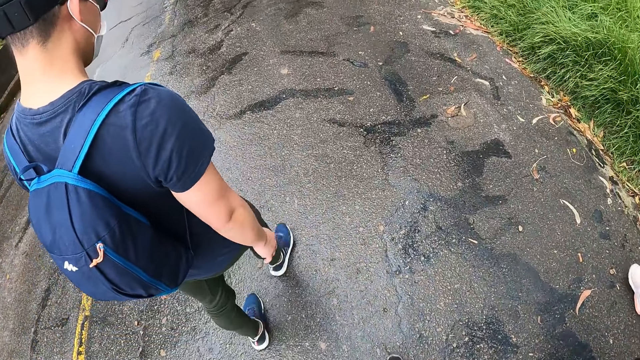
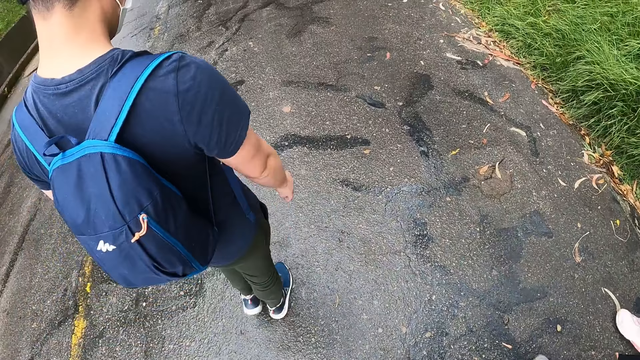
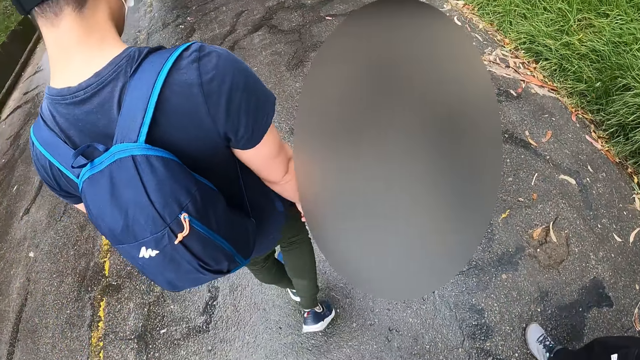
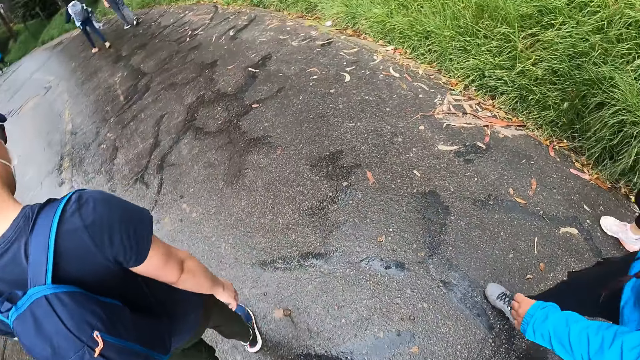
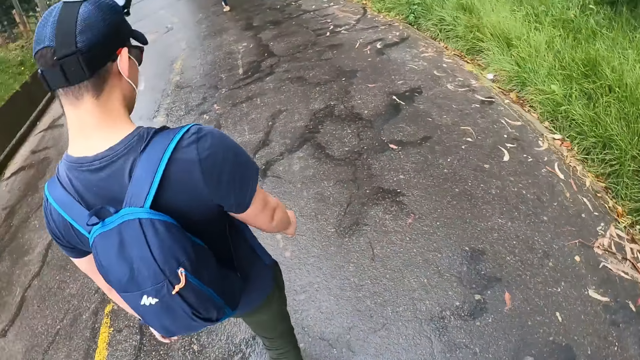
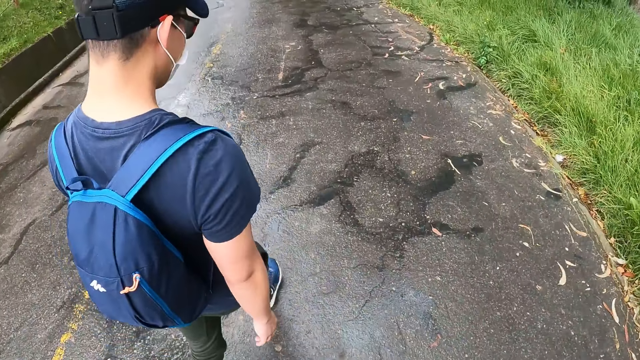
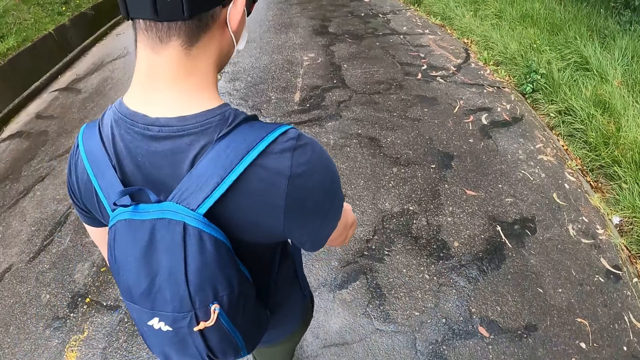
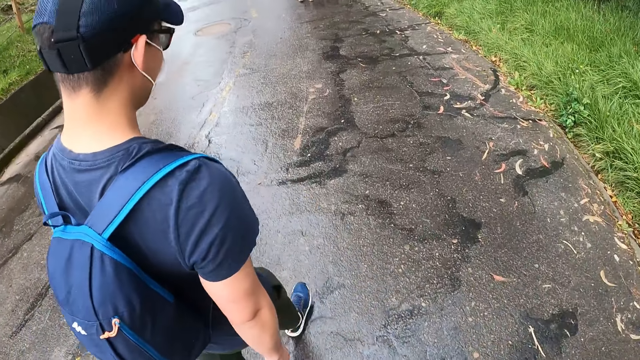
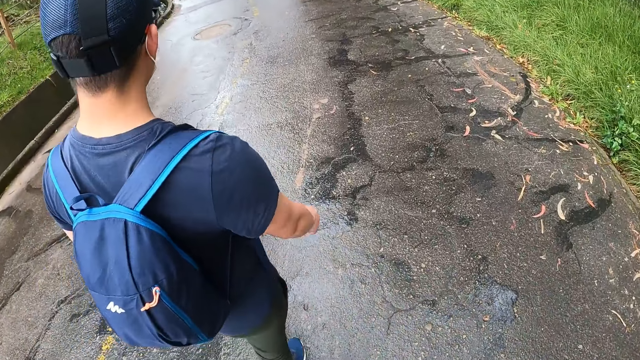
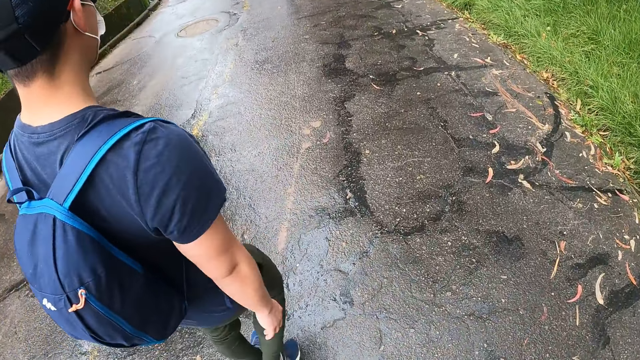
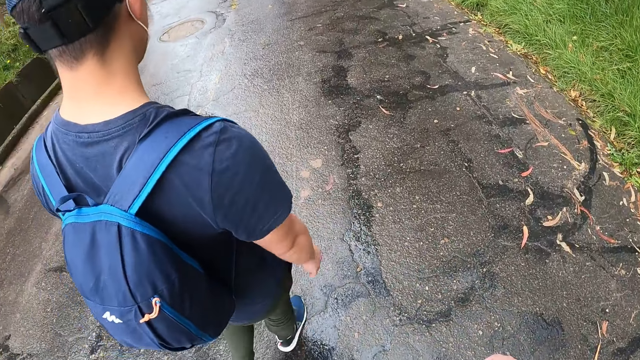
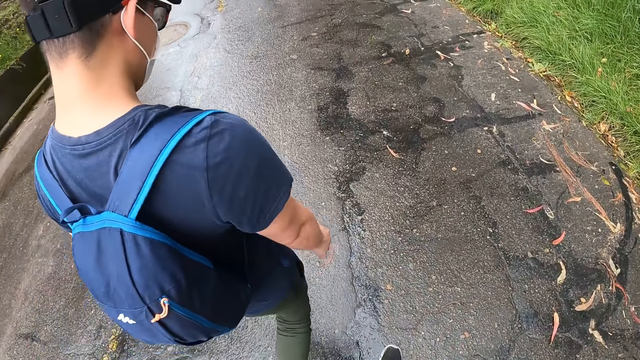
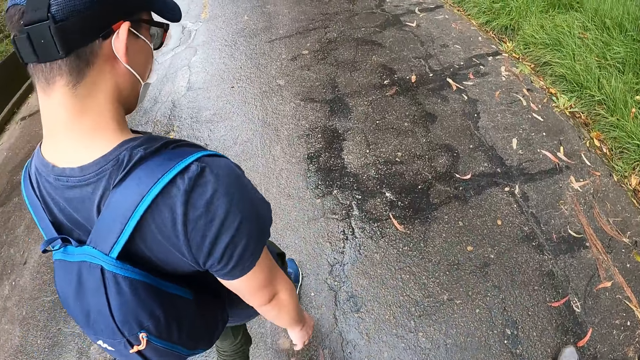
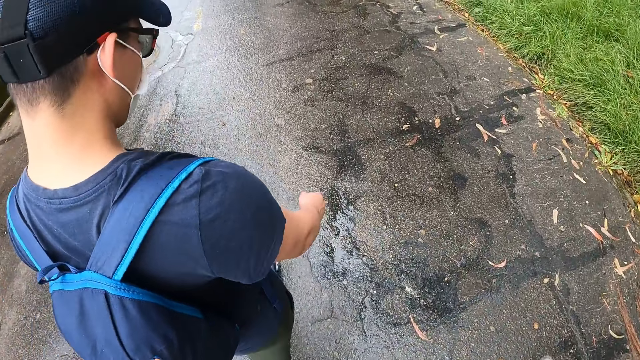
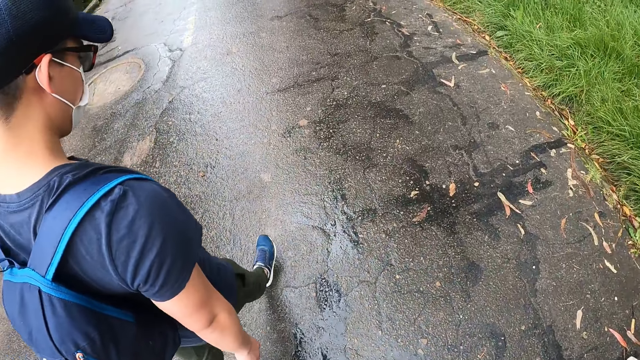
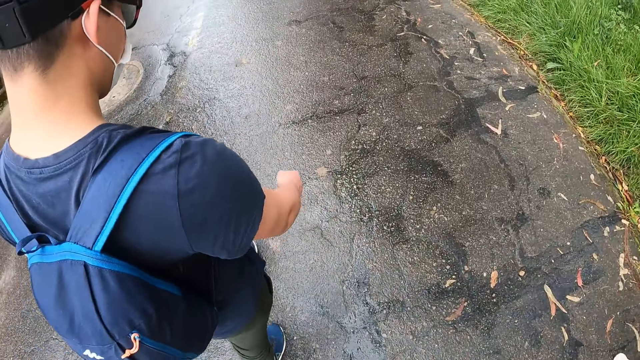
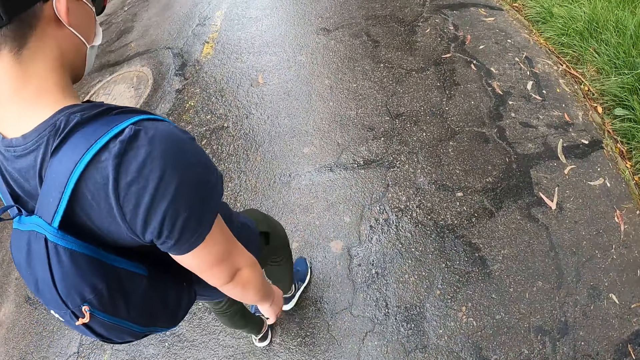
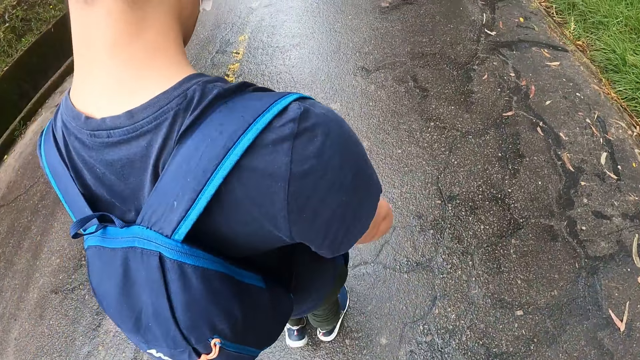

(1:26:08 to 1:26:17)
A woman walks beside a man. The camera wearer walks behind the man.

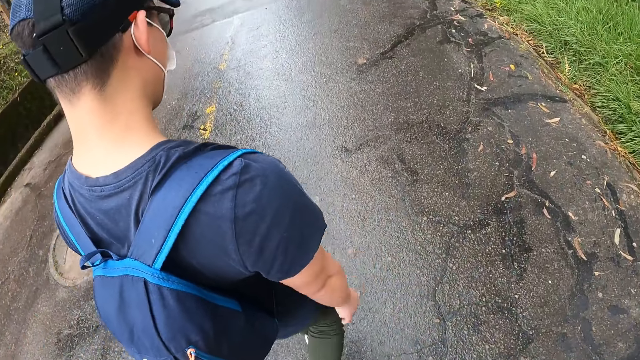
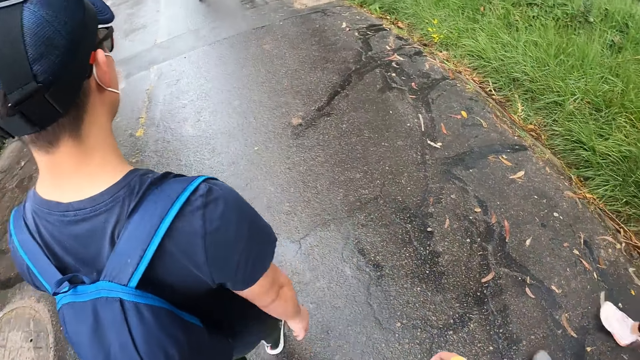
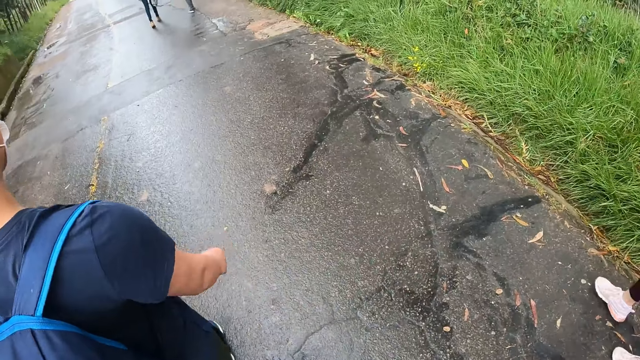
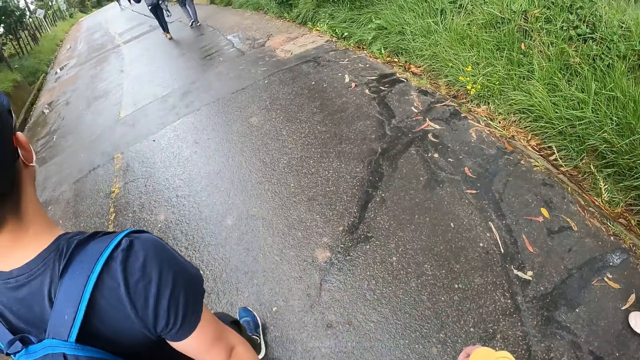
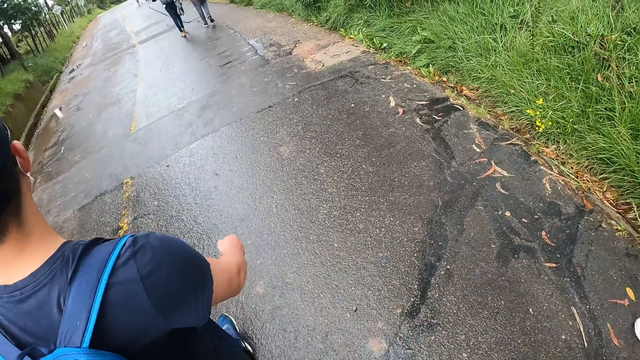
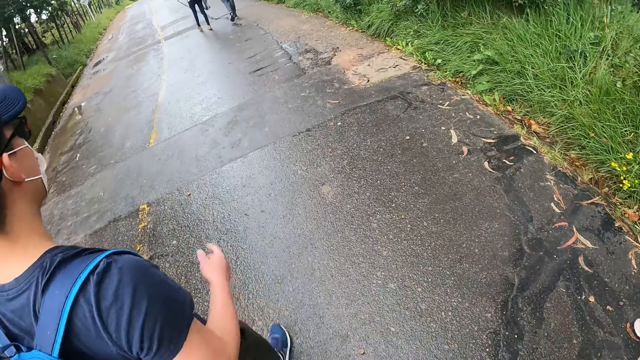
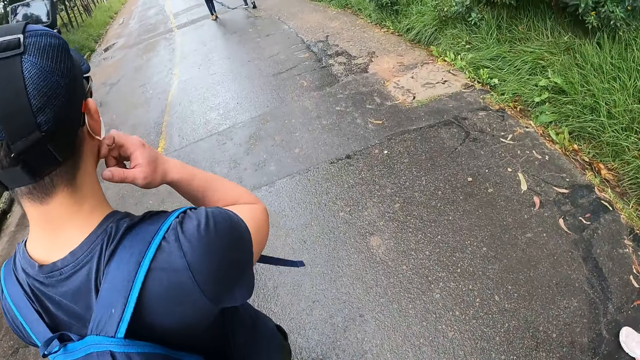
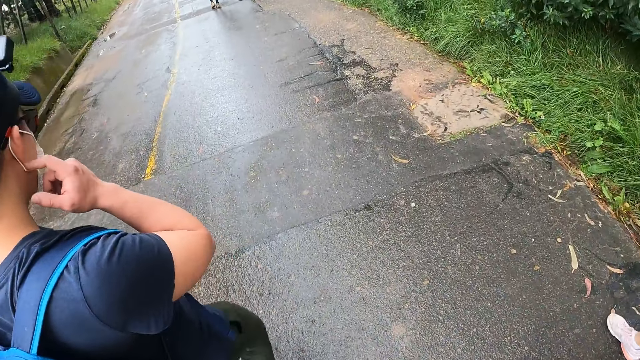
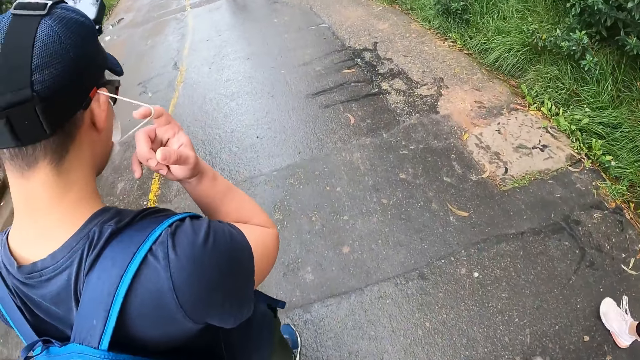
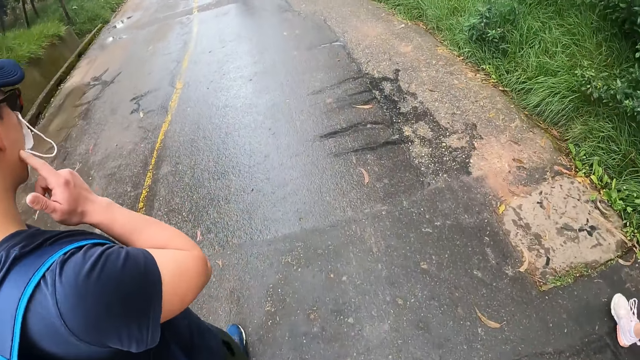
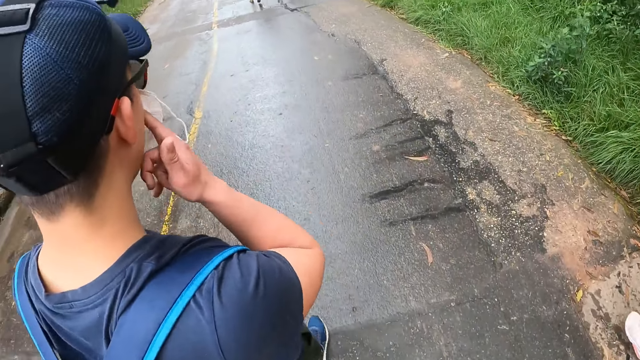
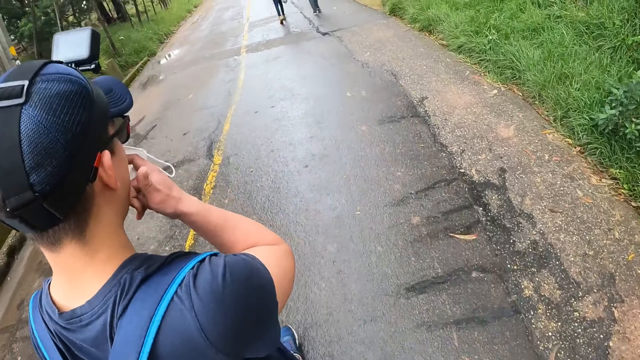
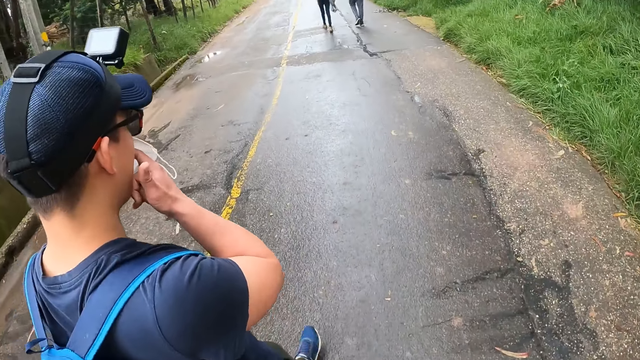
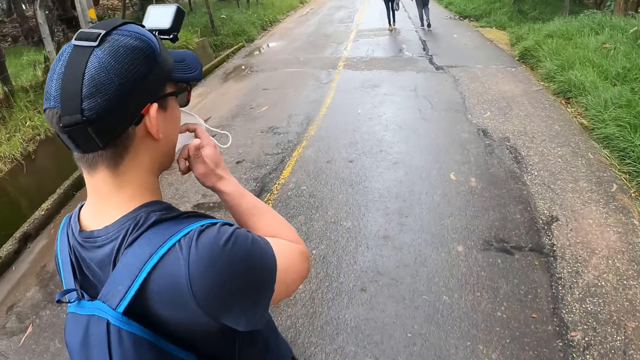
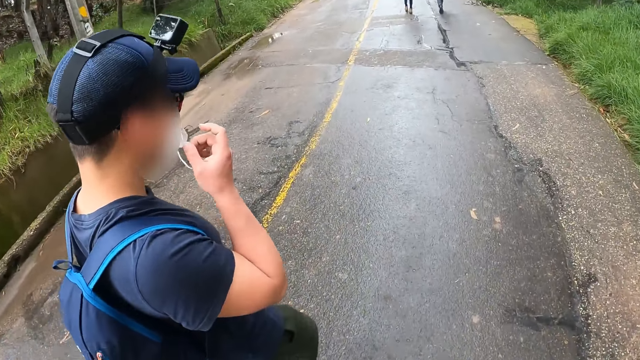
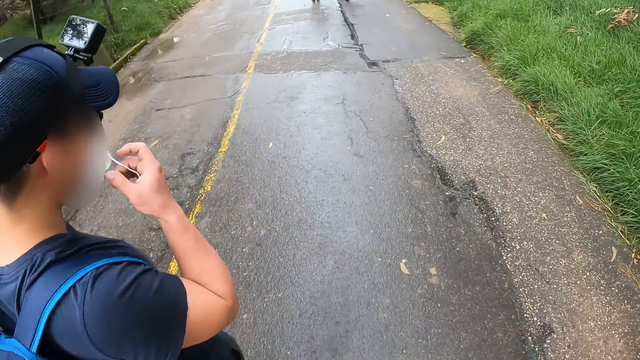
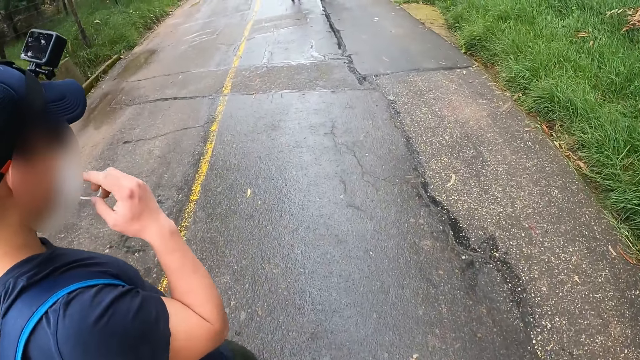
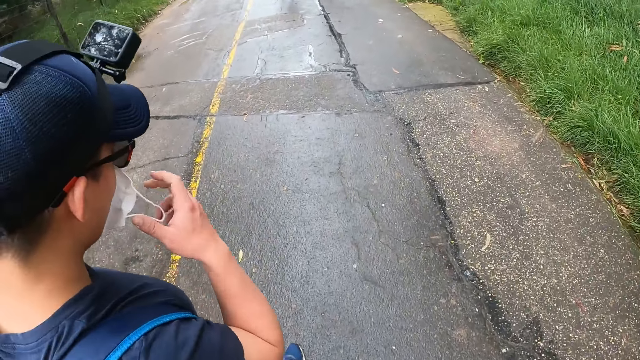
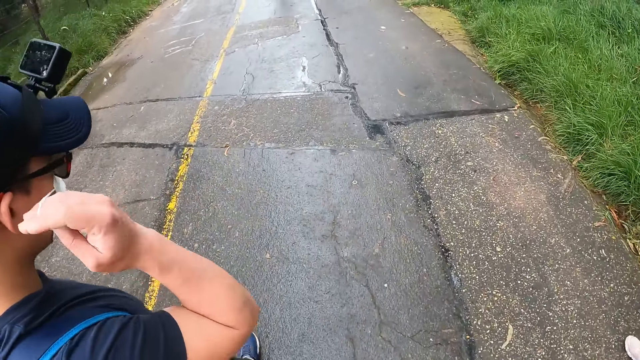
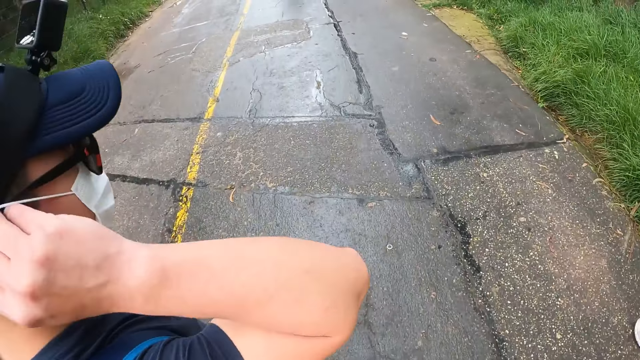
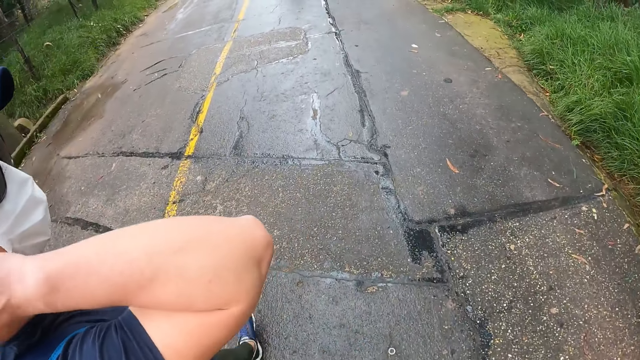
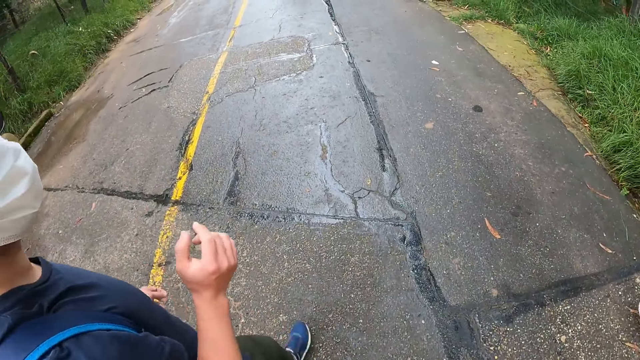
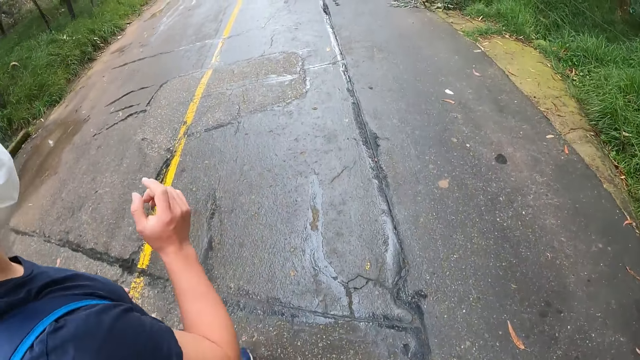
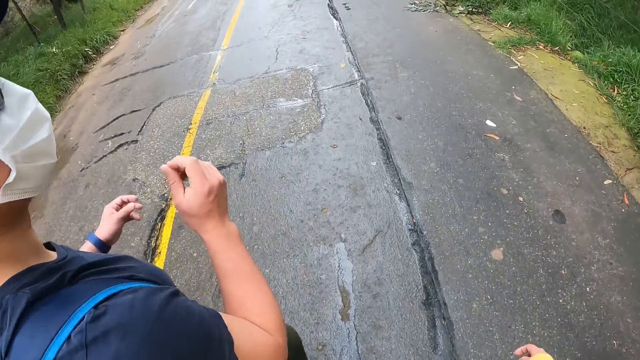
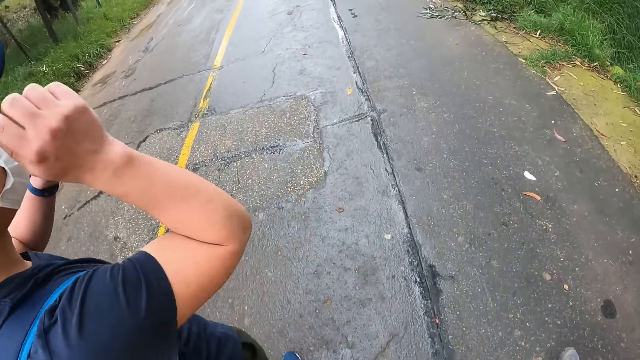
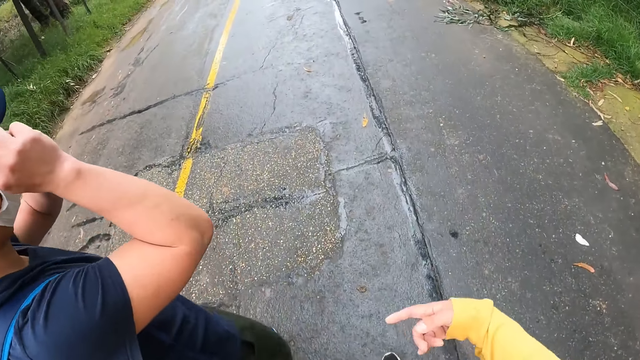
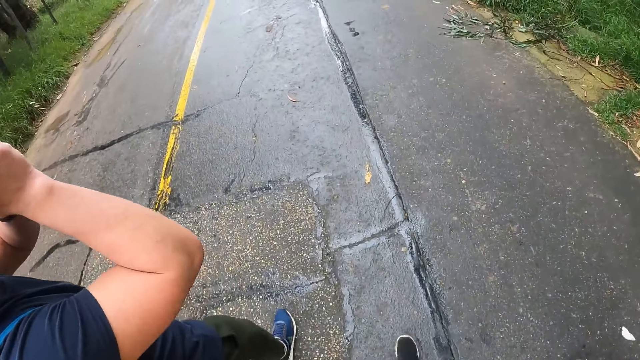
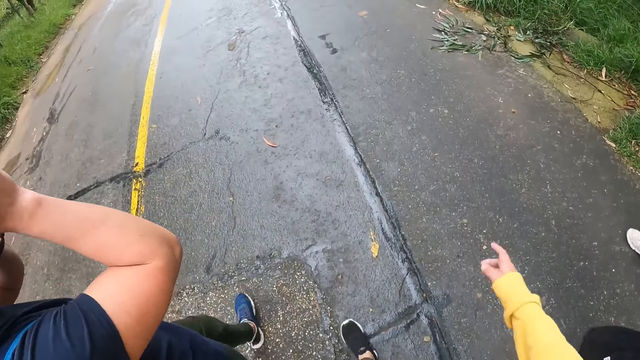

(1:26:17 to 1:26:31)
The man adjusts a nose mask or face mask on his face with his right hand. The man scratches his ear with a finger and removes his face mask. The man rubs his nose with his right index finger. The man adjusts the nose mask on his face with his right hand. The man wears his face mask. A person walks in front of the camera wearer. The man adjusts the pair of glasses on his face with both hands. The man adjusts his face mask with his hands.
